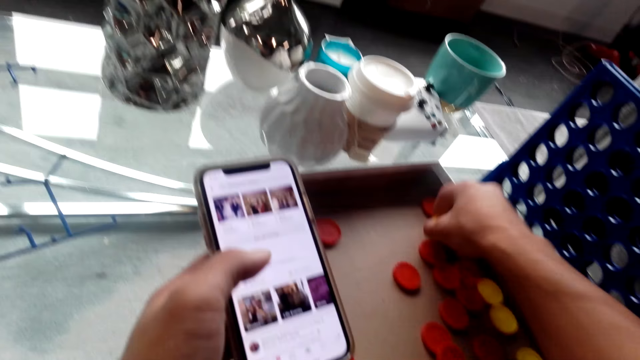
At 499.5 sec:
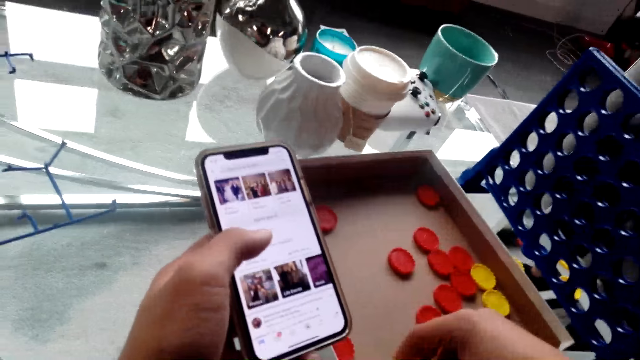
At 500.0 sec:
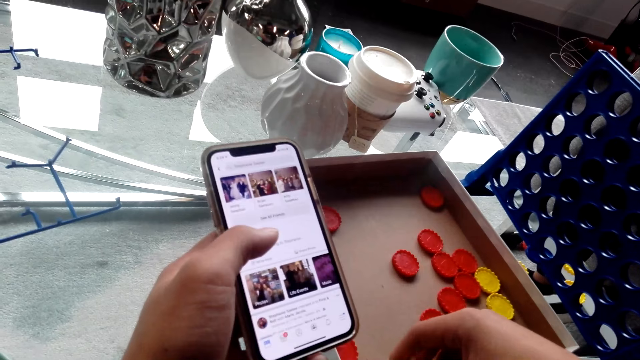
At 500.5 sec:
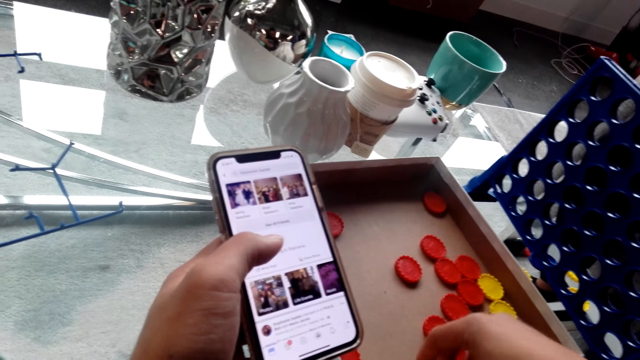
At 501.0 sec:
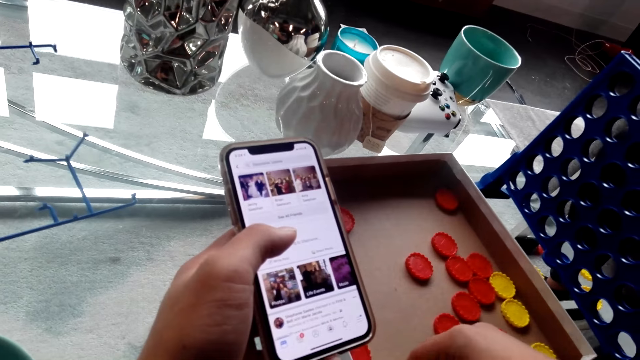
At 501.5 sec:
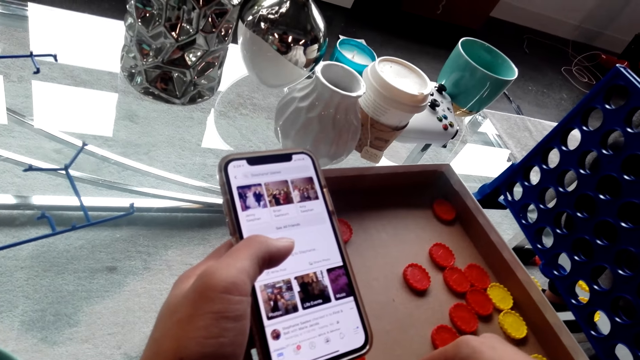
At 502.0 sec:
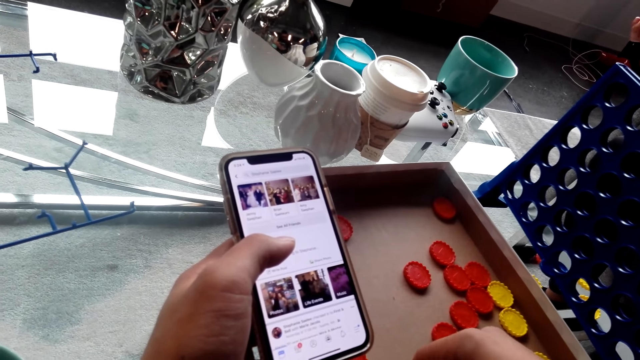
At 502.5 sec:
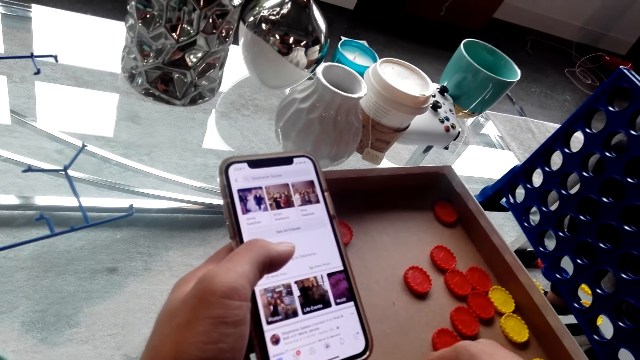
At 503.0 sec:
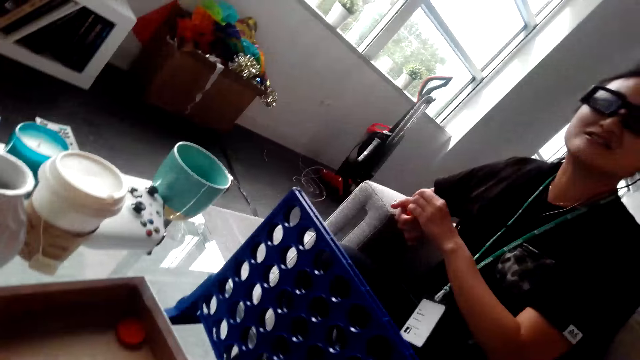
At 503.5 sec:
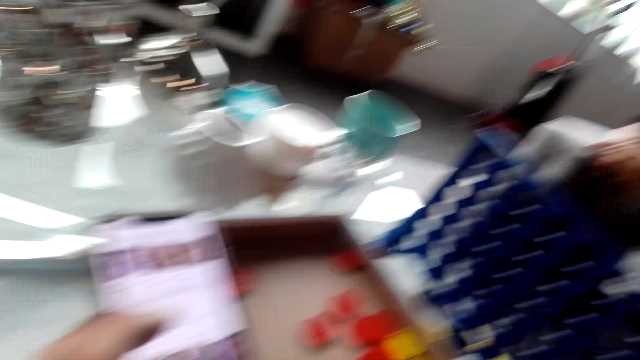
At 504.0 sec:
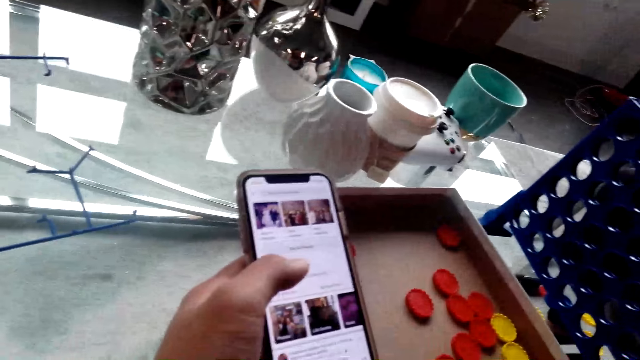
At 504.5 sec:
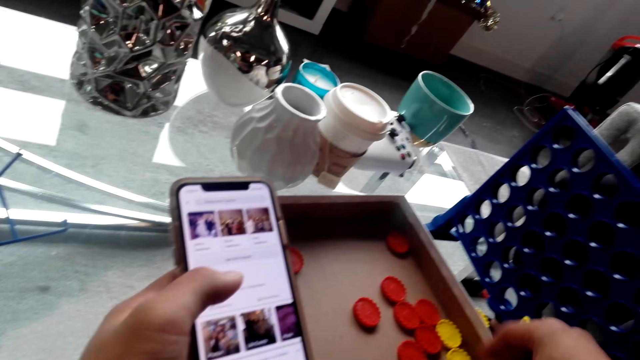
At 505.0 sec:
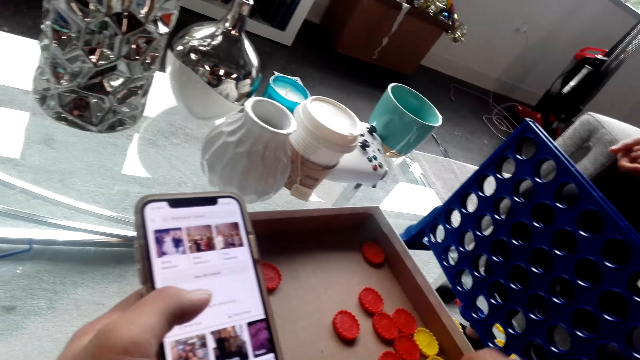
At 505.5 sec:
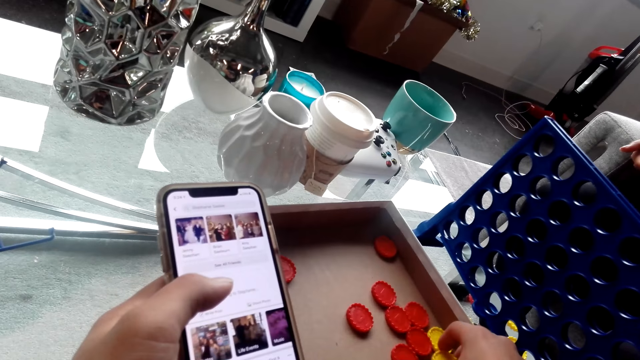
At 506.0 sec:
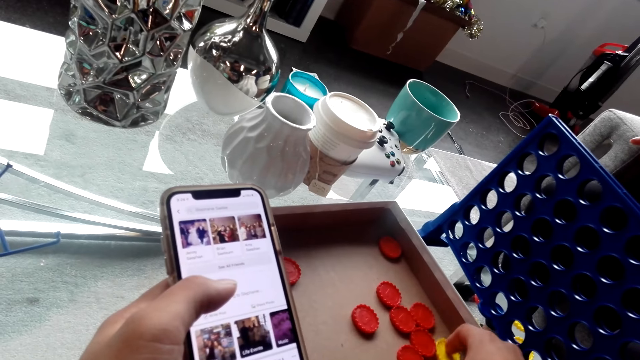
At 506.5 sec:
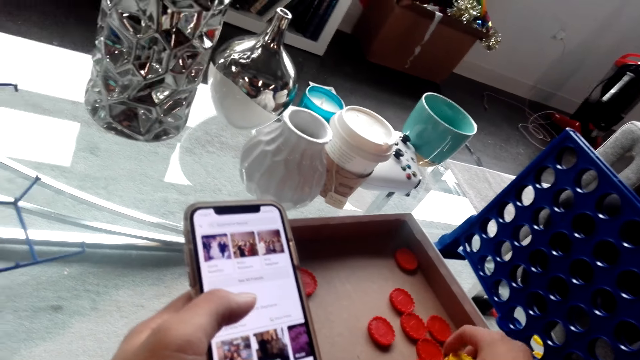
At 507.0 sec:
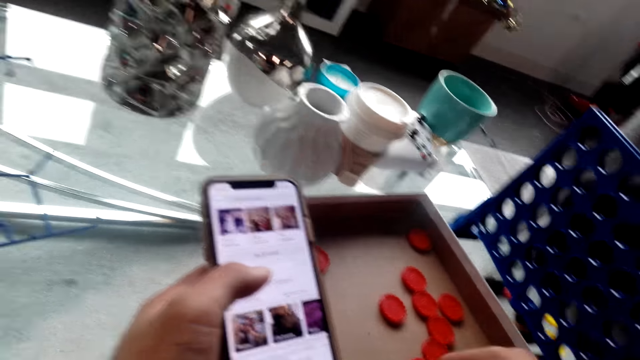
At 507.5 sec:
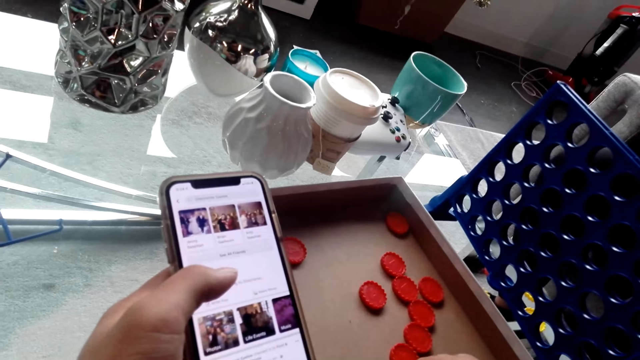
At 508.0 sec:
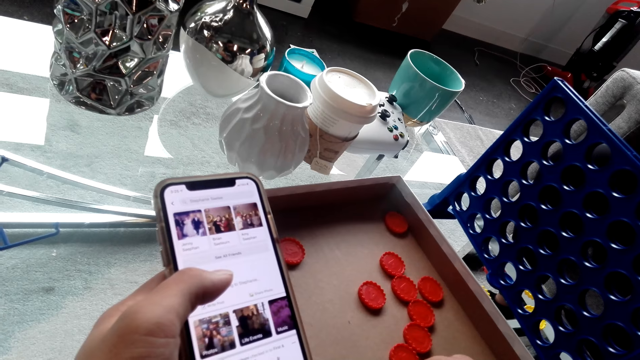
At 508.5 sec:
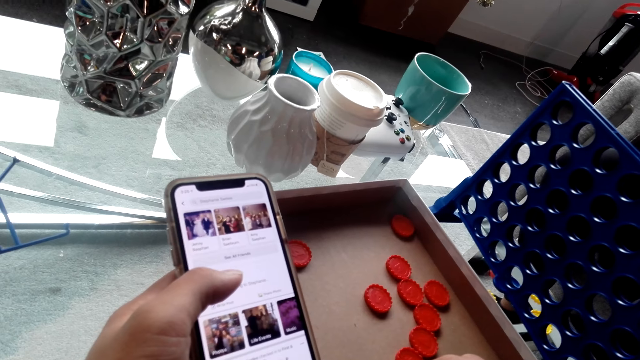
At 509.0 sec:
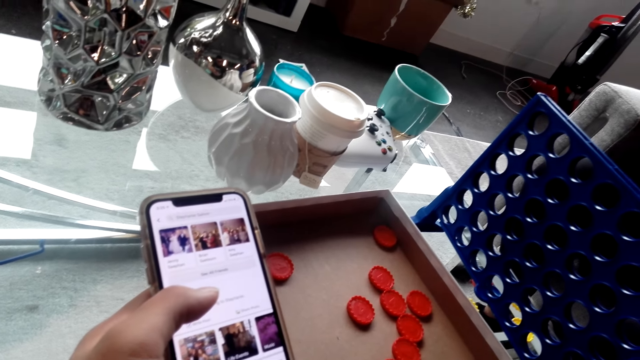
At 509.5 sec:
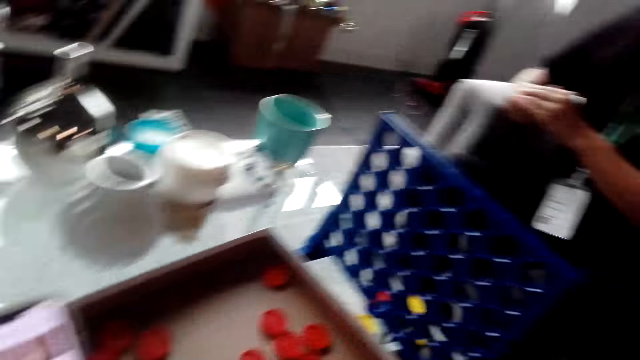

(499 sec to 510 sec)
The camera wearer interacts with a lady. The lady talks to the camera wearer.

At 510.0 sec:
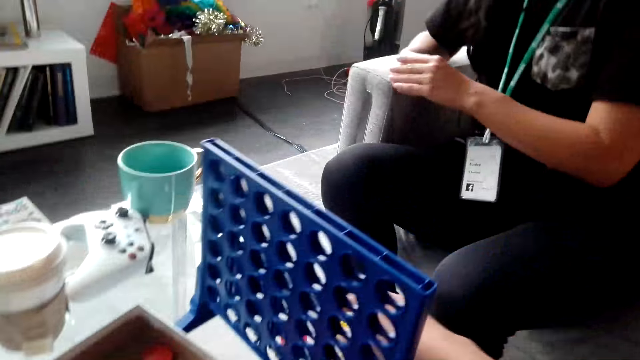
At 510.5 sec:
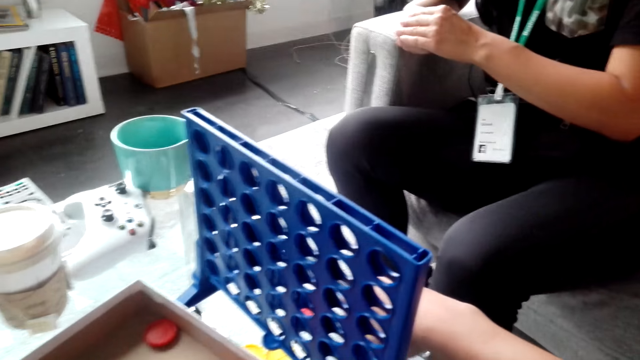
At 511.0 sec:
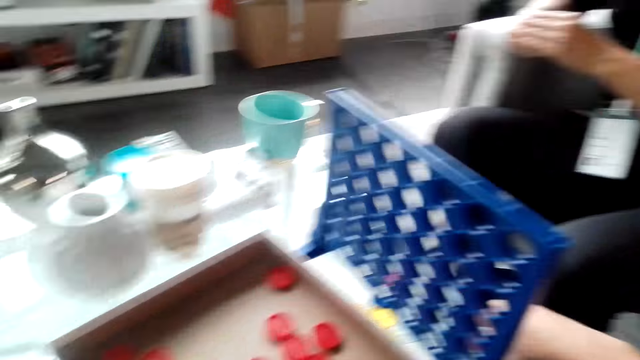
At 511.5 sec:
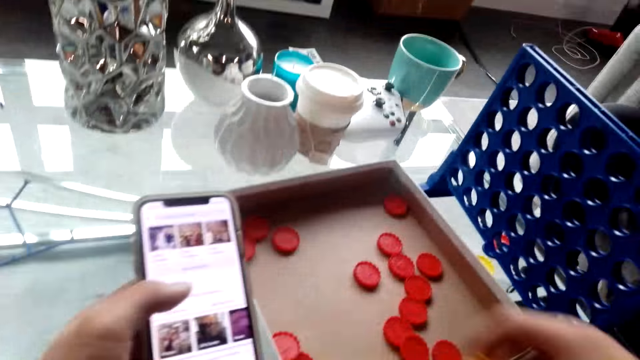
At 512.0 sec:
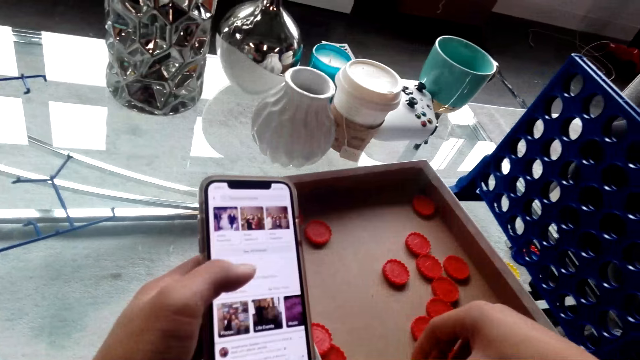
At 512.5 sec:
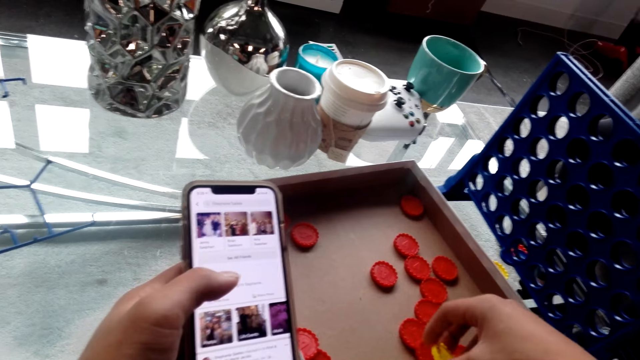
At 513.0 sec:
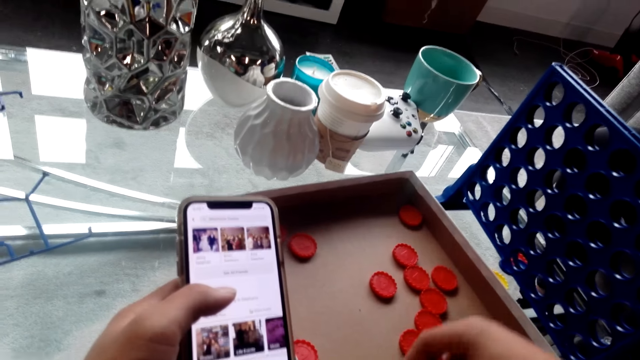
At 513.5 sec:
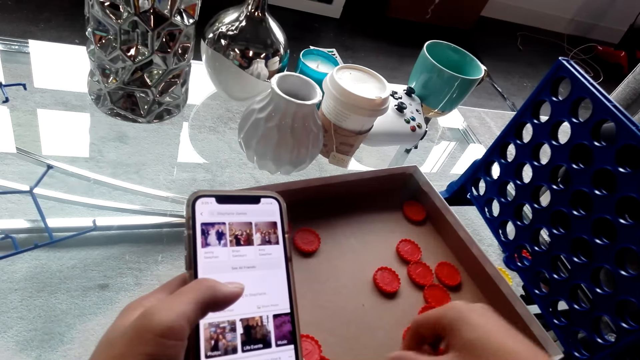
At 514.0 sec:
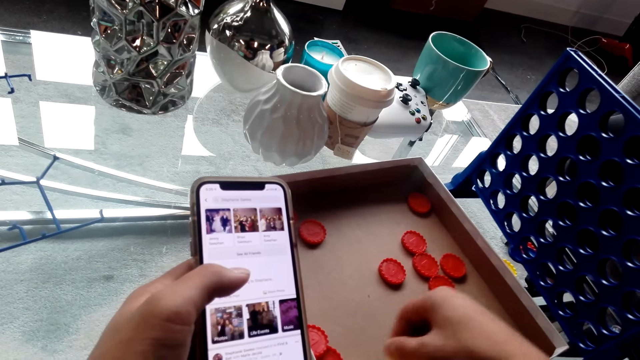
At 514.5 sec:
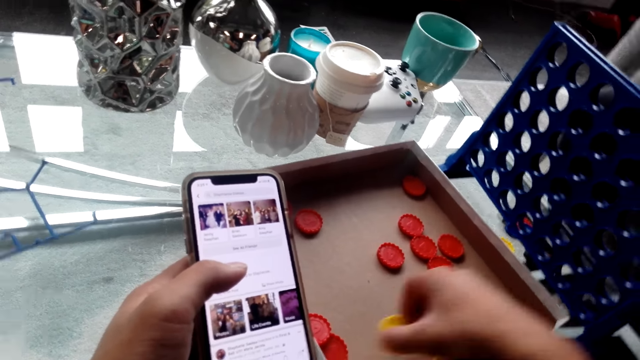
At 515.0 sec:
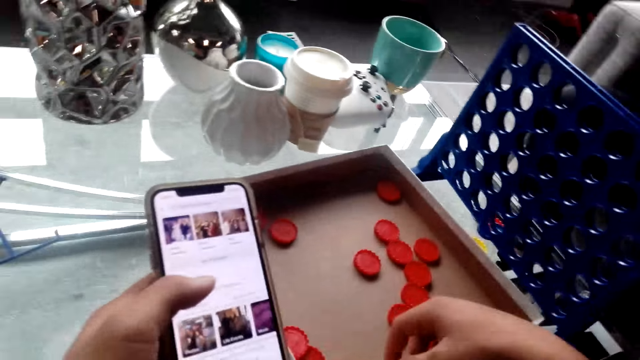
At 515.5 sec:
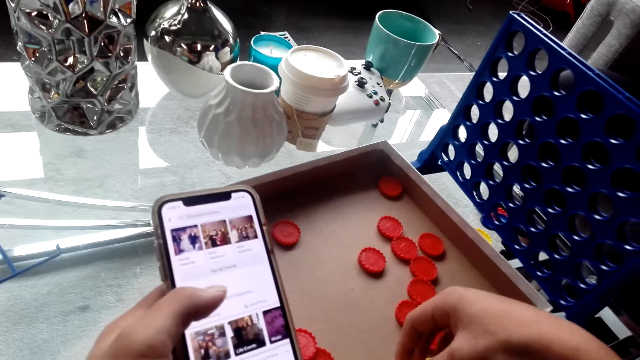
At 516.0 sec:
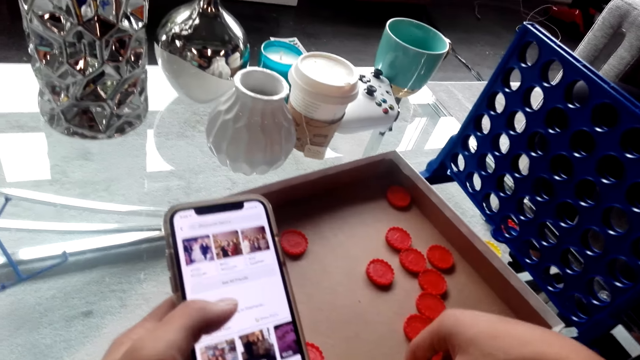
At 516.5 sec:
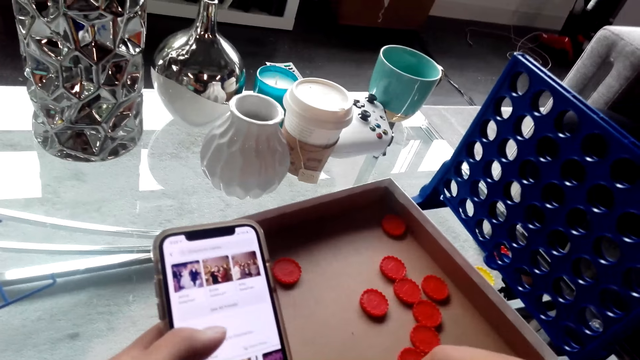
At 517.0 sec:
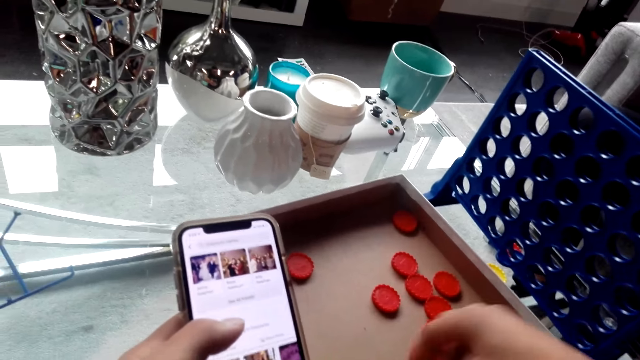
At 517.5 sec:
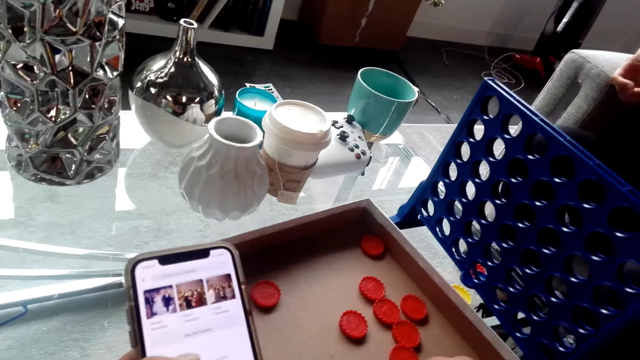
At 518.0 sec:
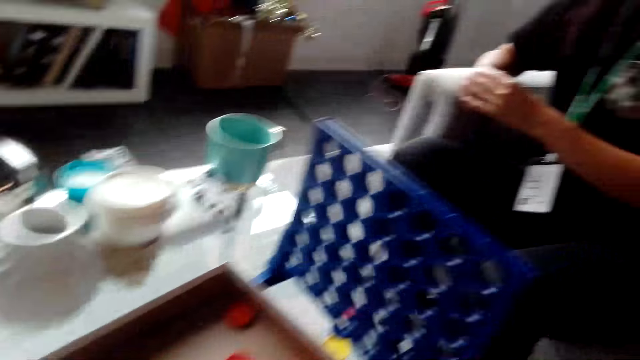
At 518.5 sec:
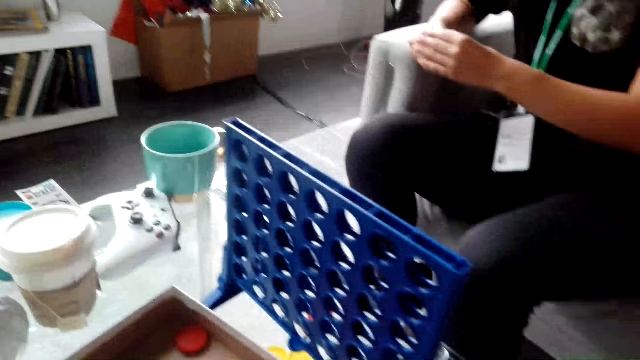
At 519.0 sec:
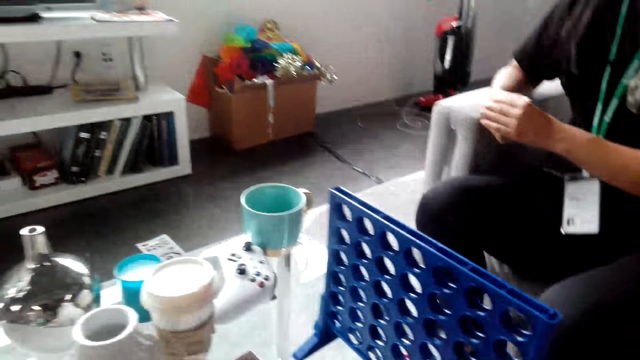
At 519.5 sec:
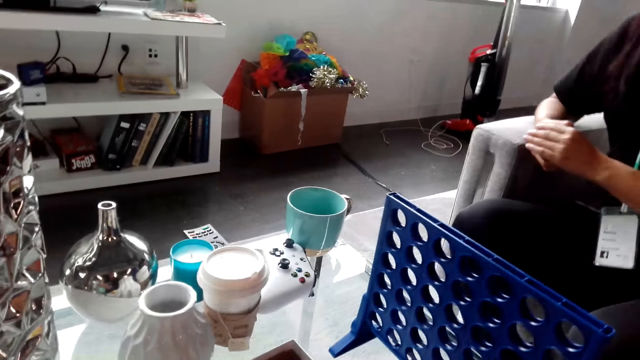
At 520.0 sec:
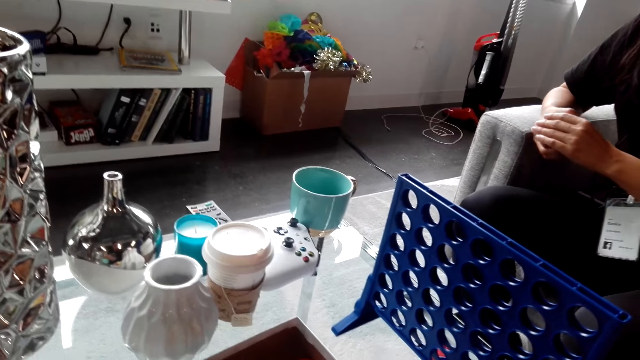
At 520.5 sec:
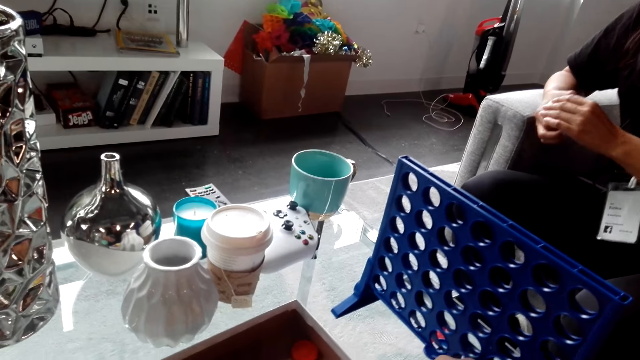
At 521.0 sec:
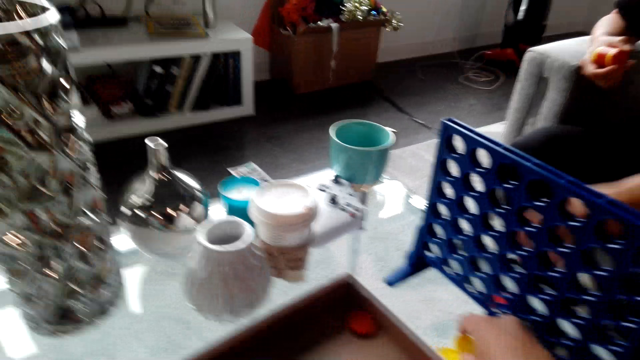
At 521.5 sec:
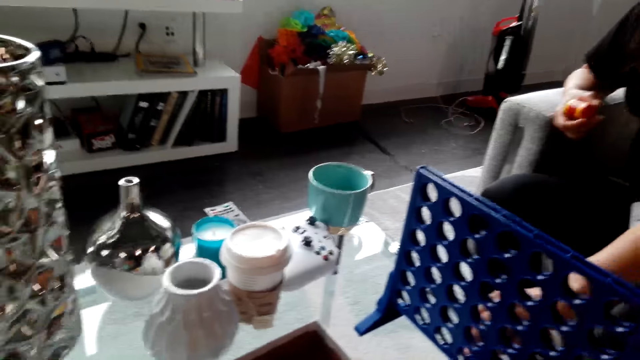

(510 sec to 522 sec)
The camera wearer plays with a bottle top. They interact with a lady.
